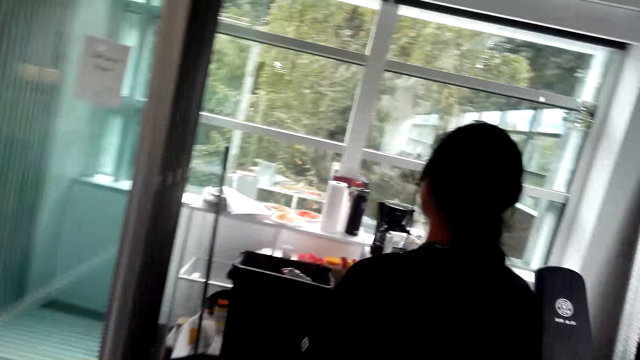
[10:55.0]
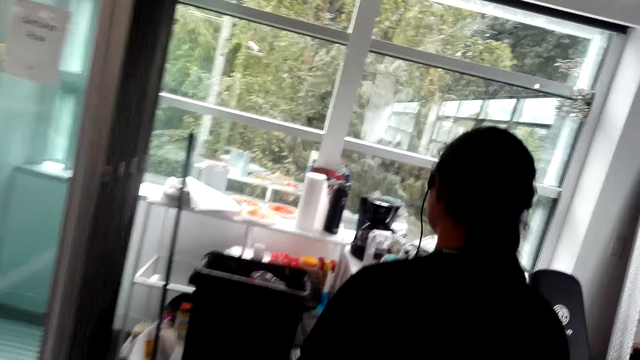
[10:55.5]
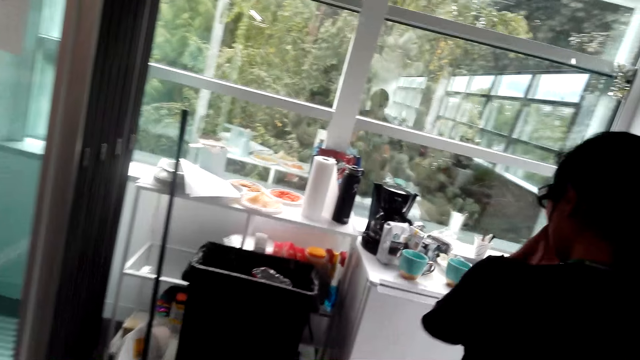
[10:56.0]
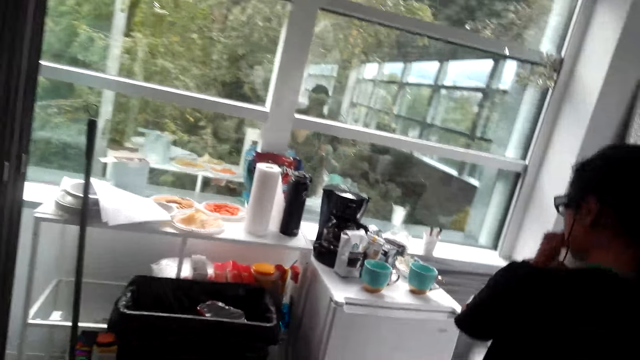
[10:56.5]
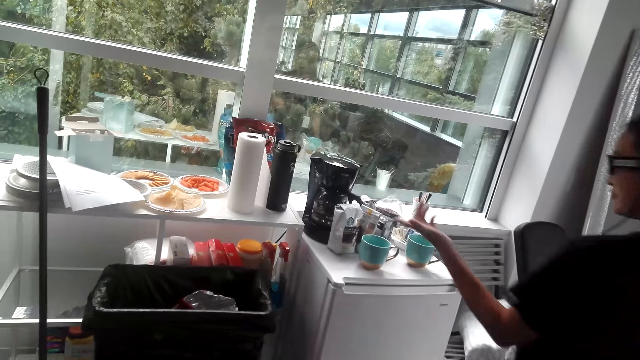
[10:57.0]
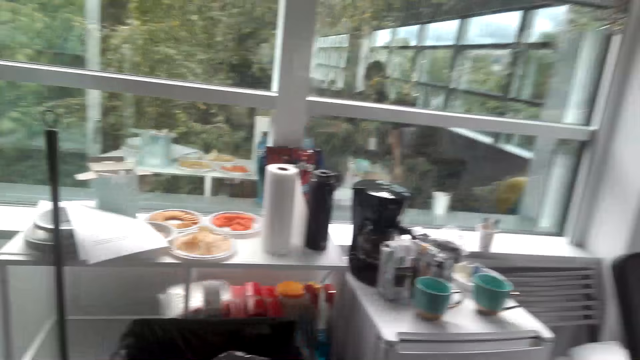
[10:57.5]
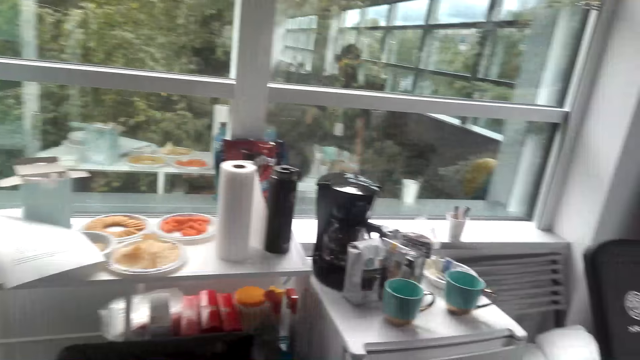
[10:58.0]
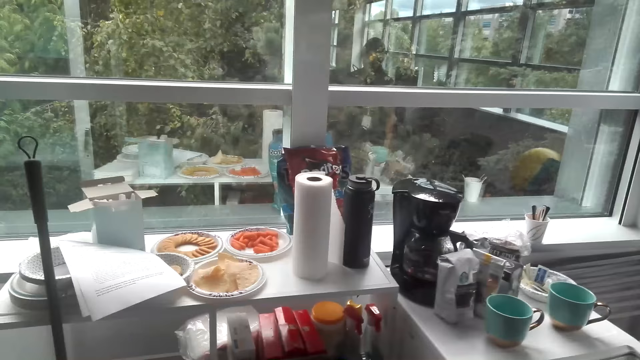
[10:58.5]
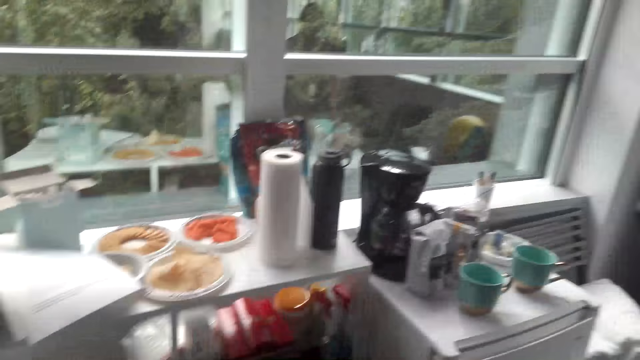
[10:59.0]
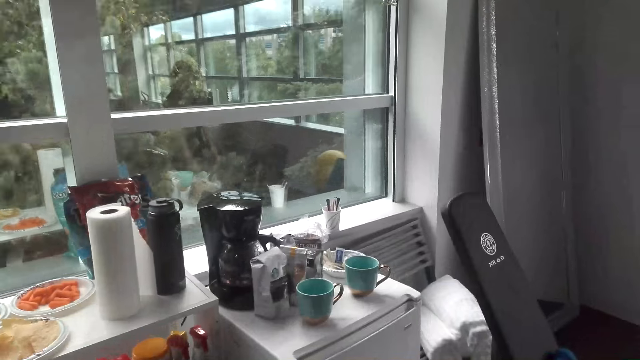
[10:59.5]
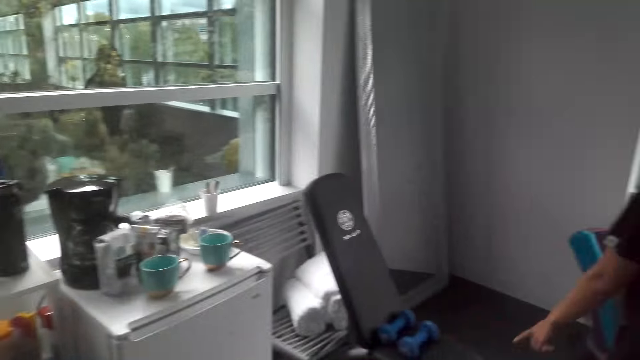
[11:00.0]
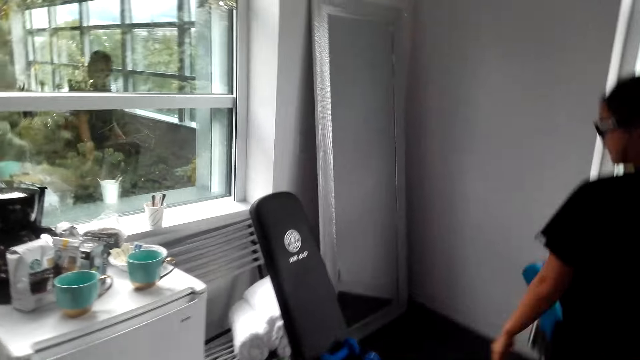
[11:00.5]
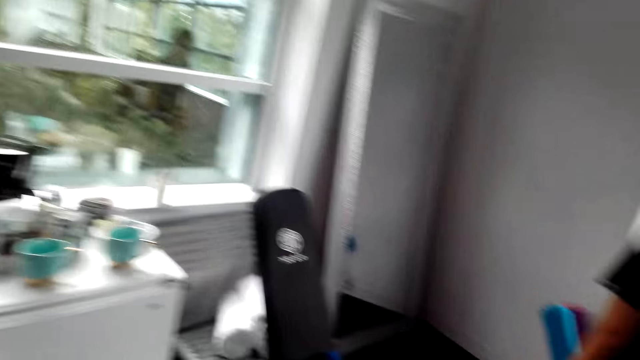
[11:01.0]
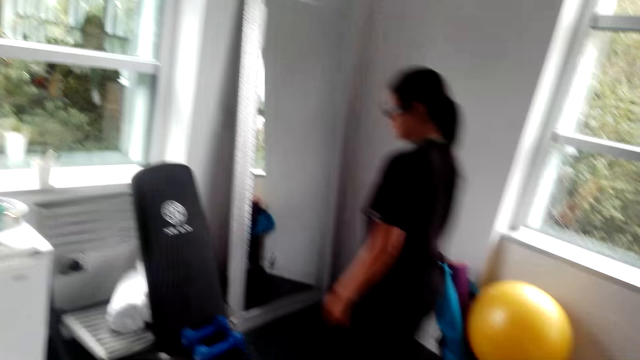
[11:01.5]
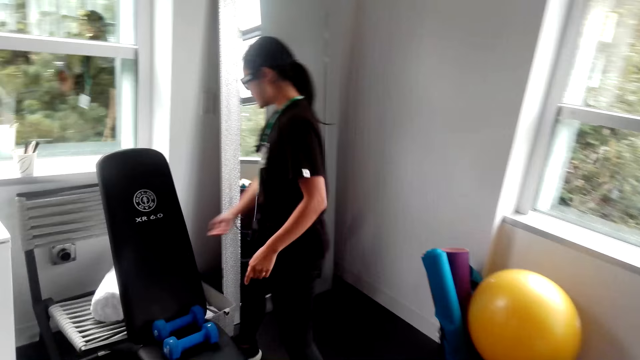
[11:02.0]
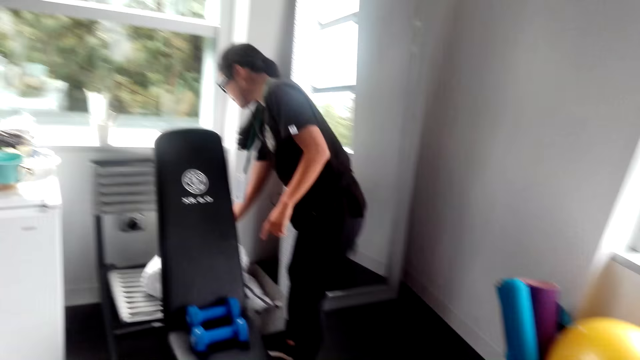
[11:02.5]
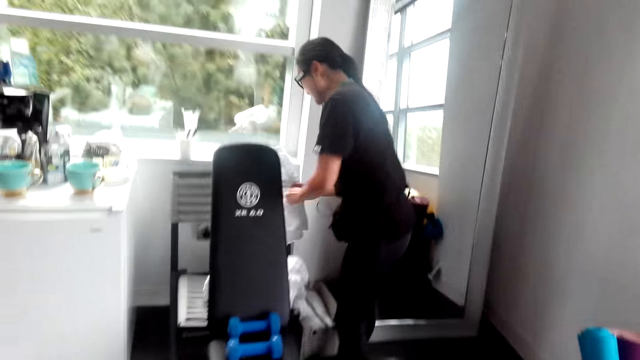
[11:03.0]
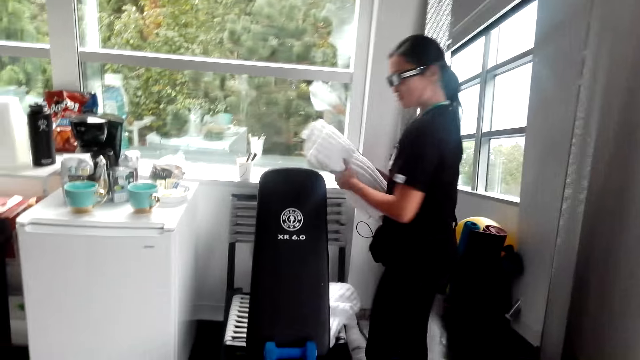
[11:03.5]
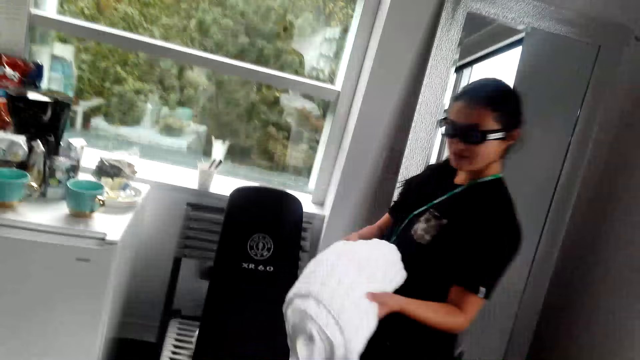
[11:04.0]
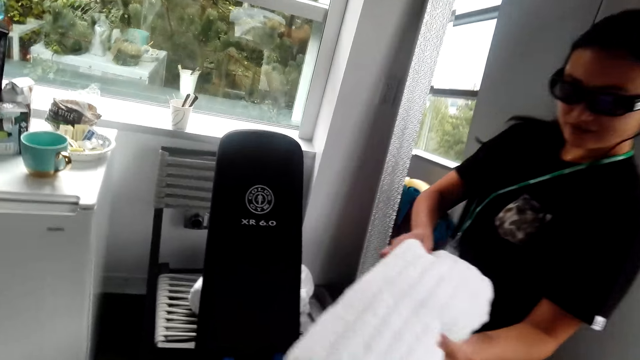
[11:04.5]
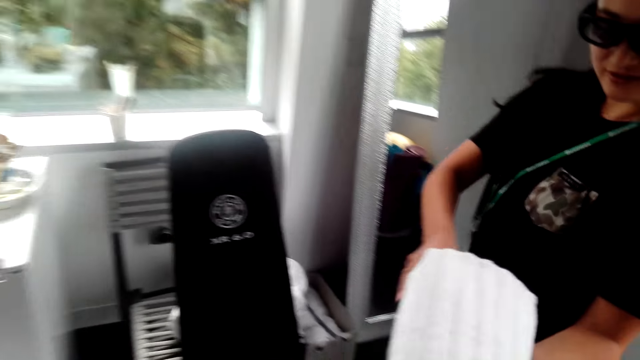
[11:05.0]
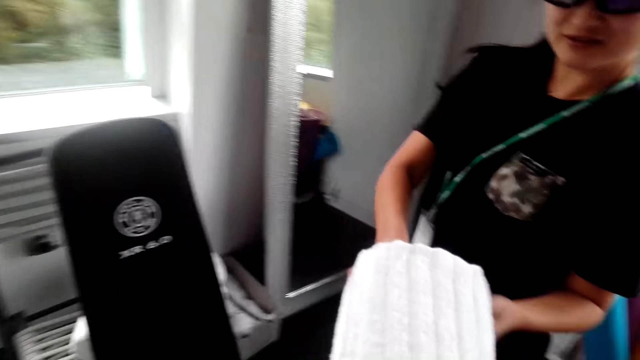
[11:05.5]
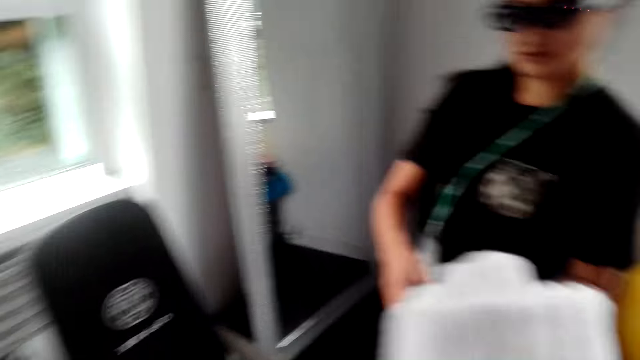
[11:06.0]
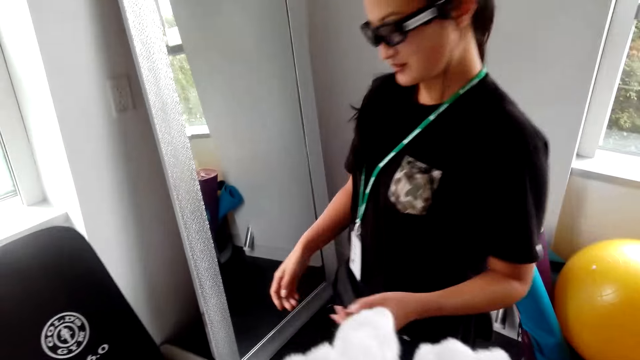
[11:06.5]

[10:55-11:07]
A woman moves the left hand. The woman walks around the room. The camera wearer looks around. The woman picks up a towel with the left hand. The woman gives the towel to the camera wearer.

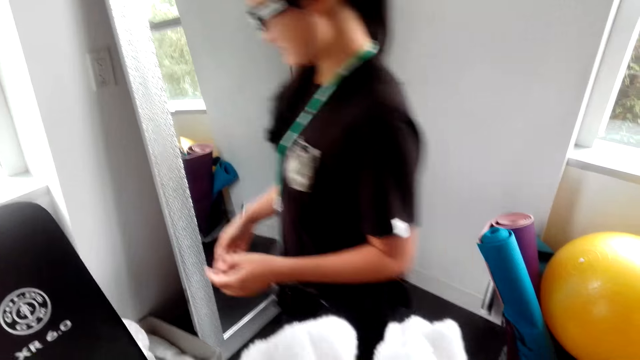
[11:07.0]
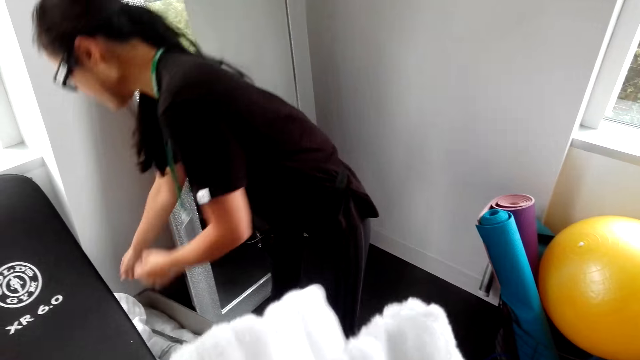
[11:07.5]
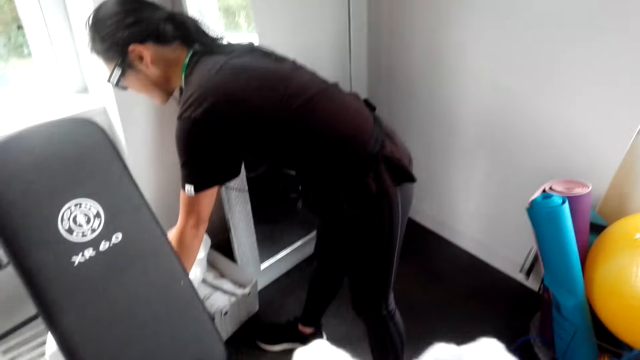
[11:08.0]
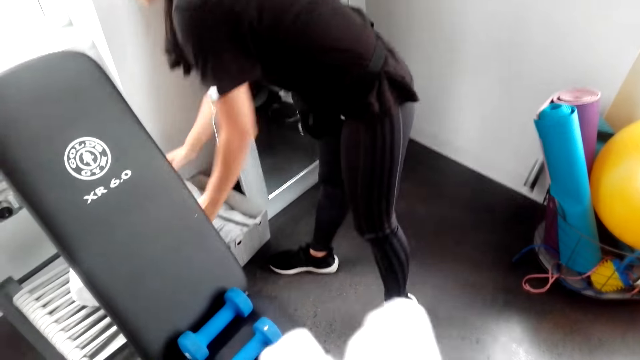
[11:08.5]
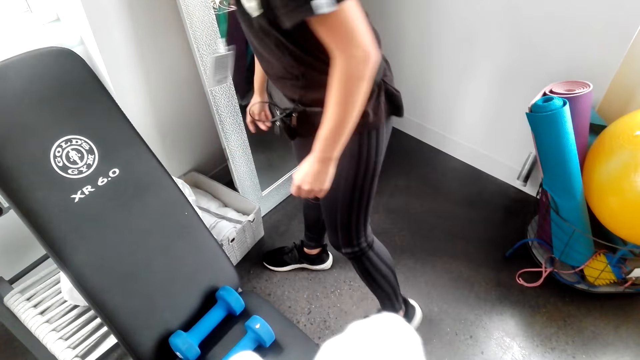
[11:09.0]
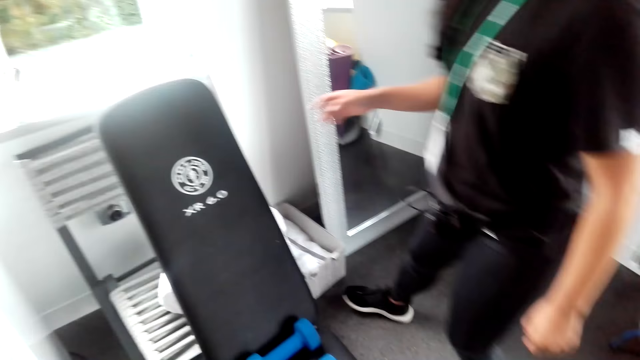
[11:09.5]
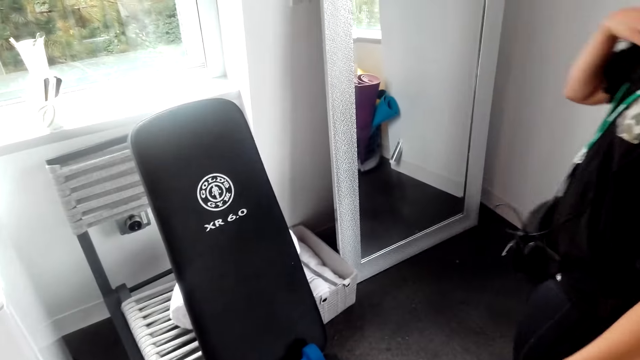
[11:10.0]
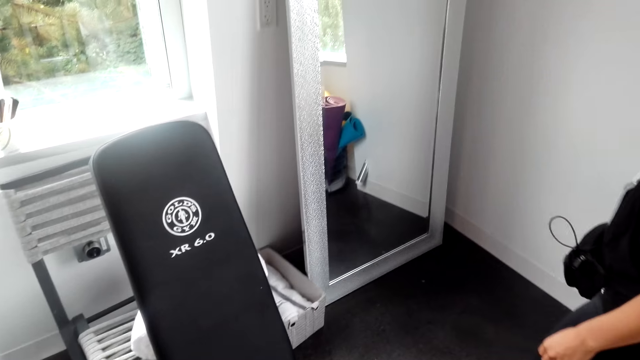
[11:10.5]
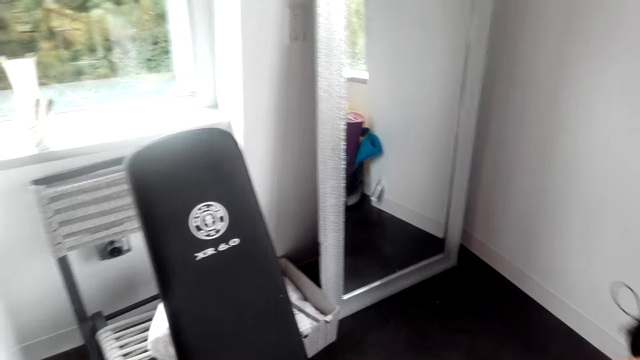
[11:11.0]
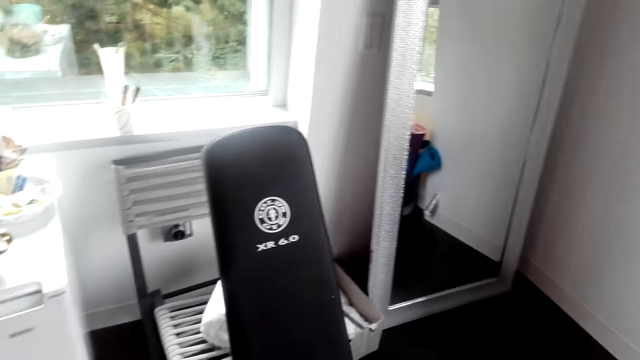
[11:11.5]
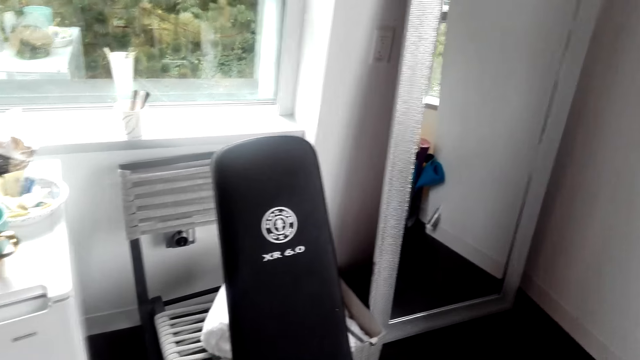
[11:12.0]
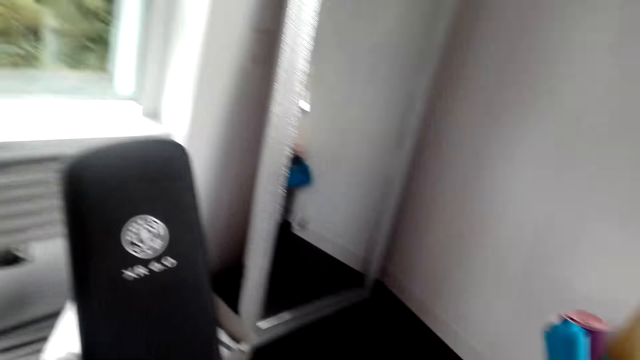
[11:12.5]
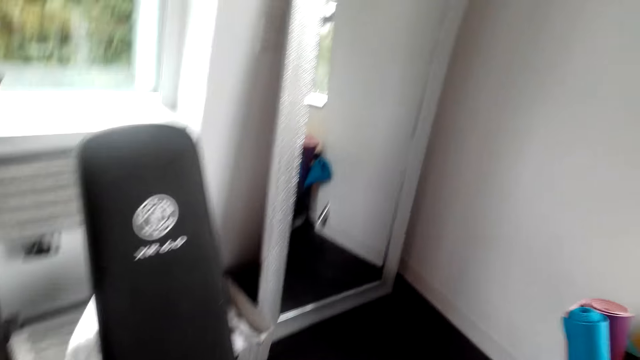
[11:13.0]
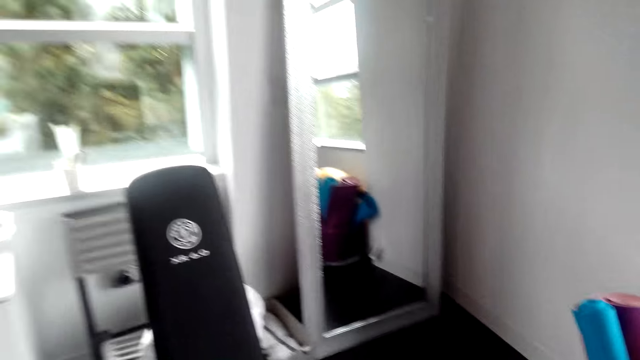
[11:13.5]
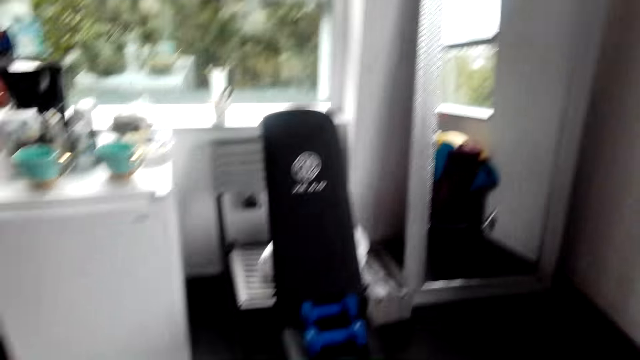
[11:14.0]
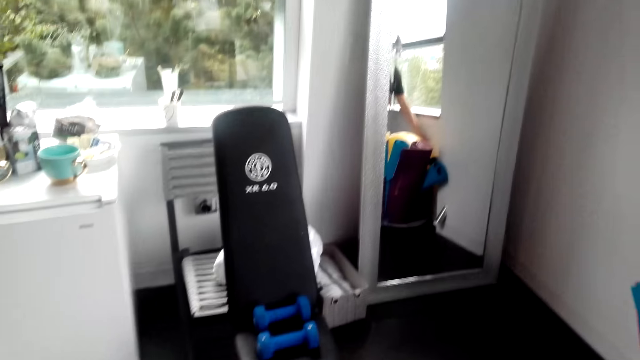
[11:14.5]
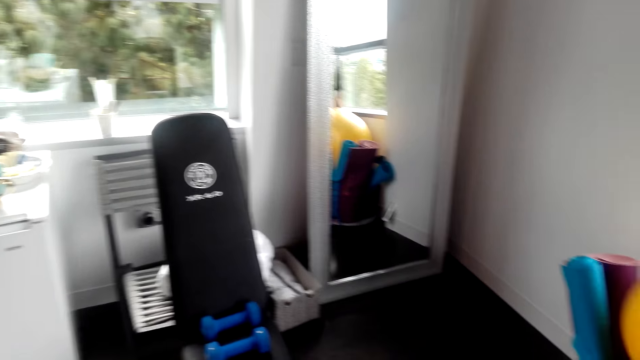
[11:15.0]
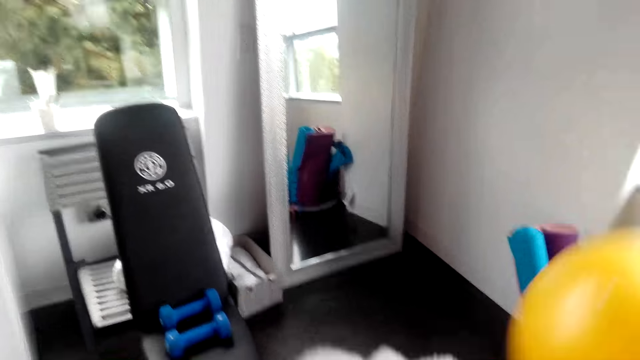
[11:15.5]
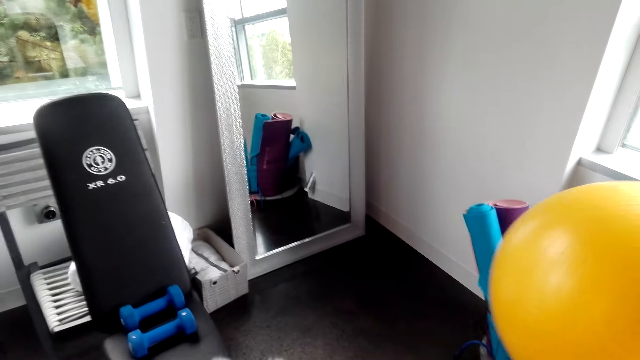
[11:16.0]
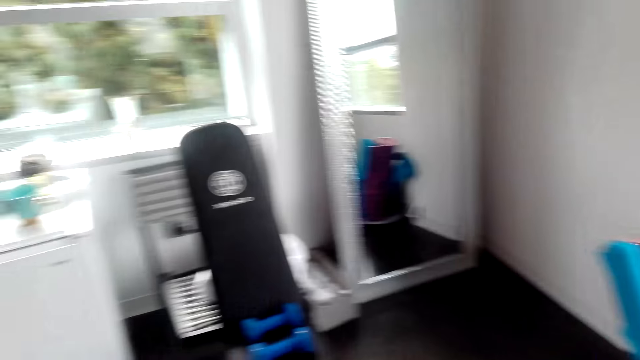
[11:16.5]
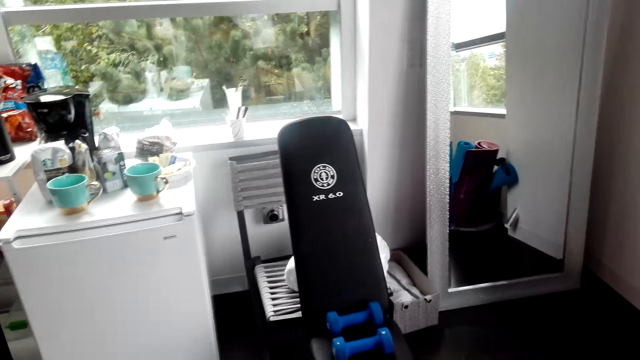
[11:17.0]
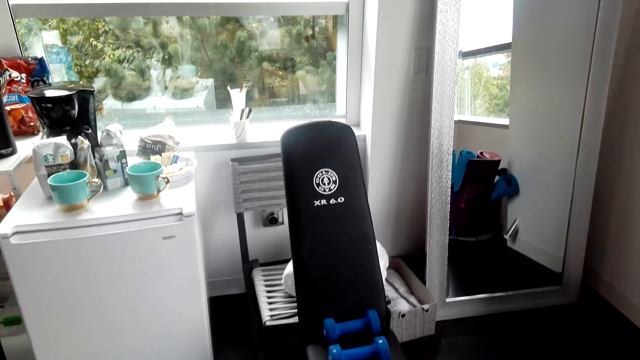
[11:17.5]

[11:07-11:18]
The camera wearer holds the towel. A woman touches the towel with both hands. The woman moves a bit. The woman interacts with the camera wearer. The camera wearer looks around. They hold a ball.
